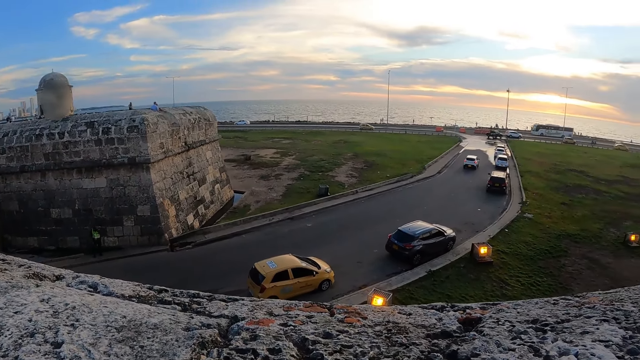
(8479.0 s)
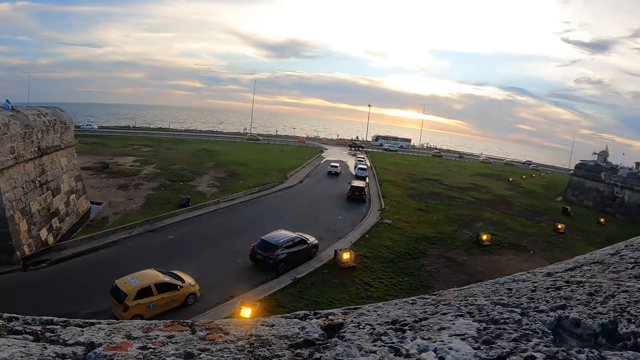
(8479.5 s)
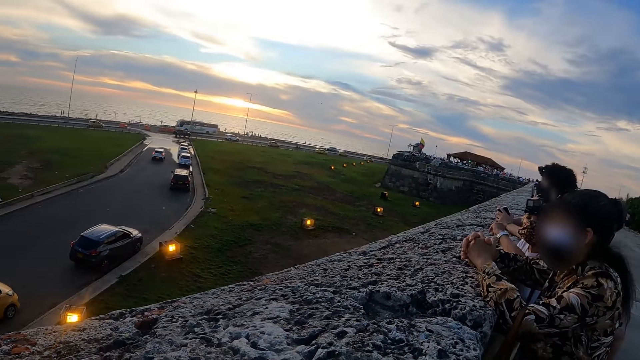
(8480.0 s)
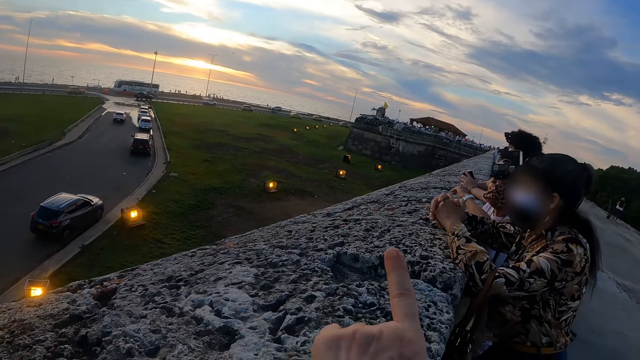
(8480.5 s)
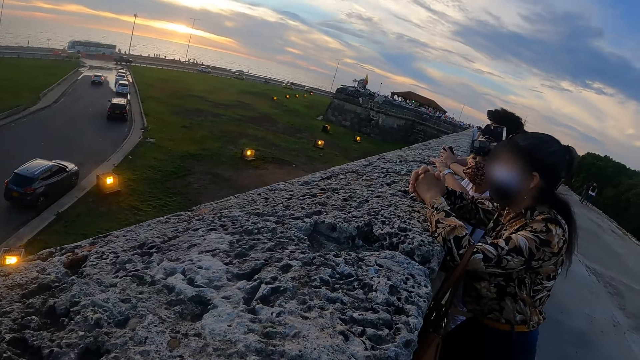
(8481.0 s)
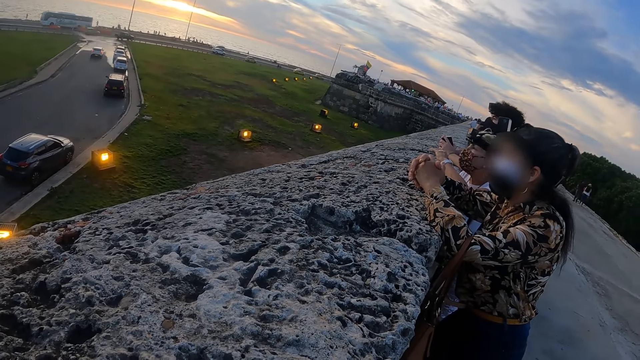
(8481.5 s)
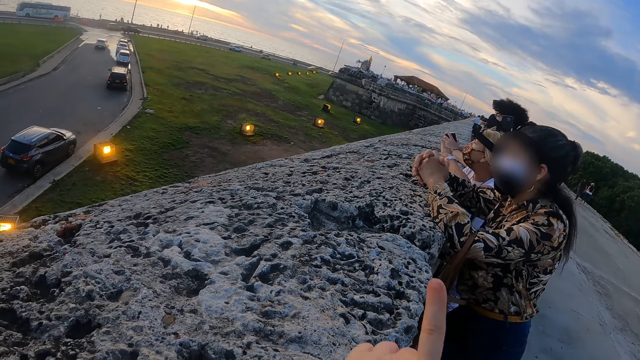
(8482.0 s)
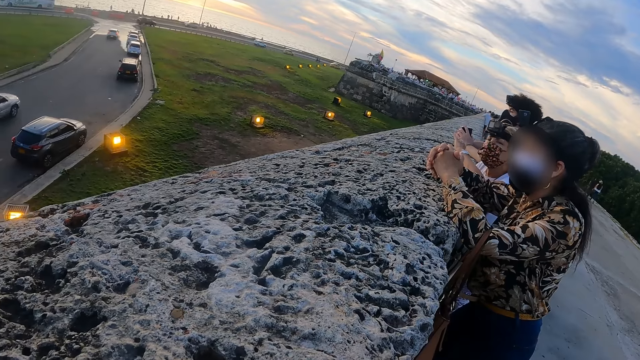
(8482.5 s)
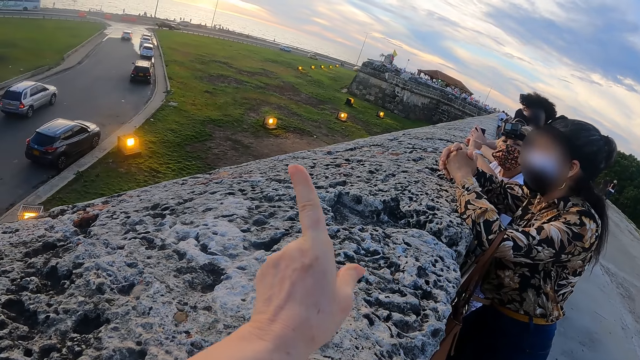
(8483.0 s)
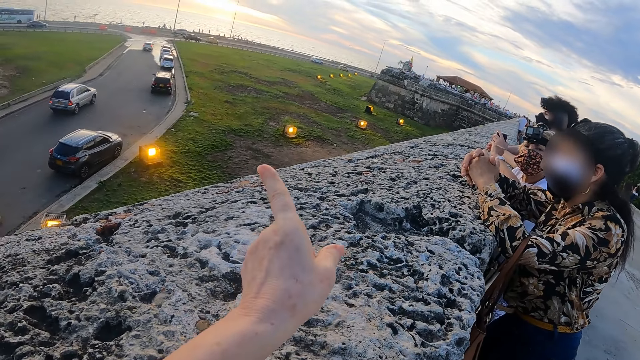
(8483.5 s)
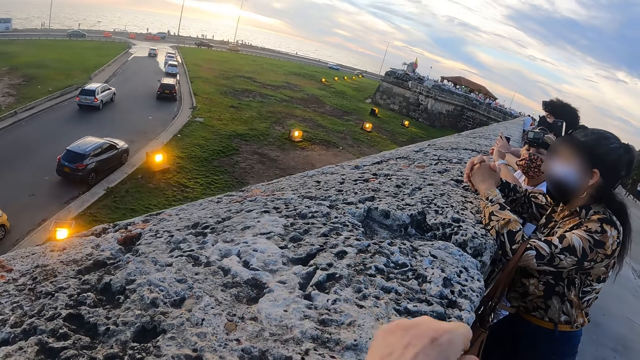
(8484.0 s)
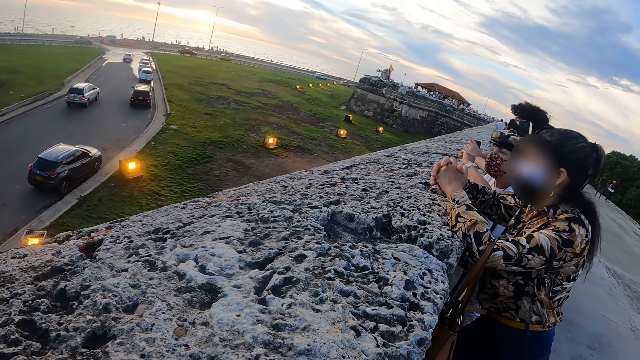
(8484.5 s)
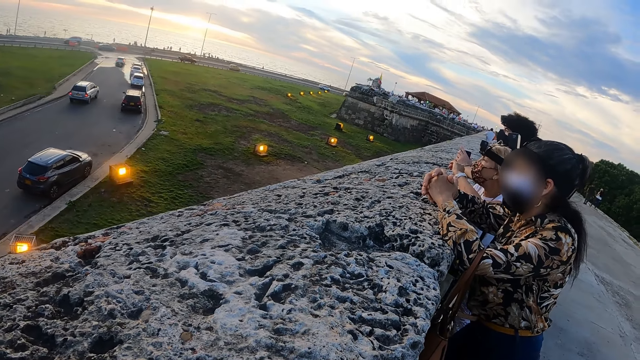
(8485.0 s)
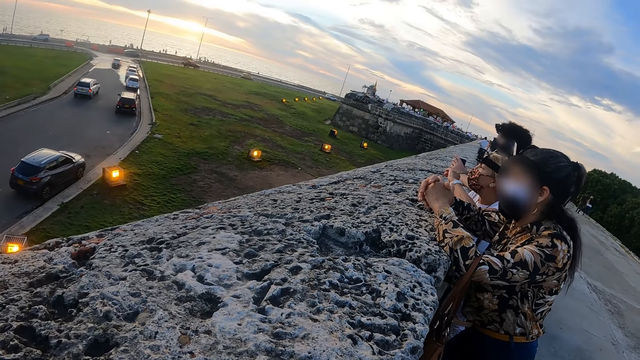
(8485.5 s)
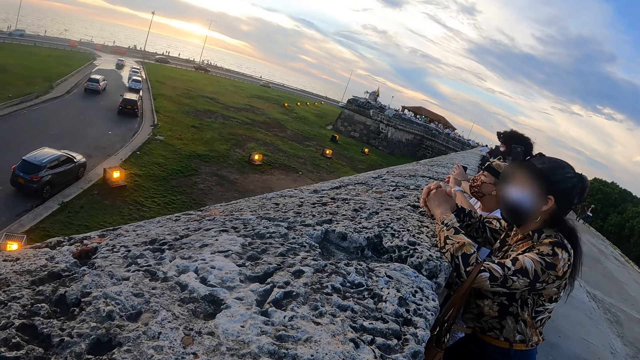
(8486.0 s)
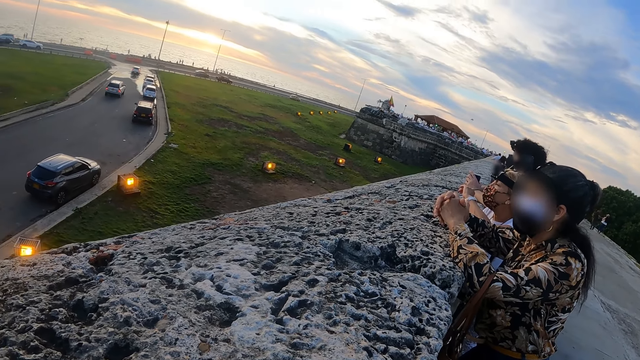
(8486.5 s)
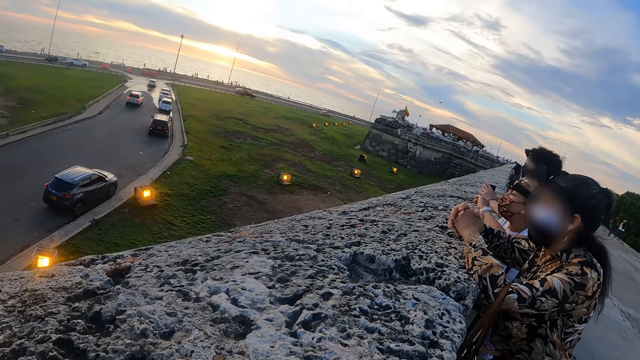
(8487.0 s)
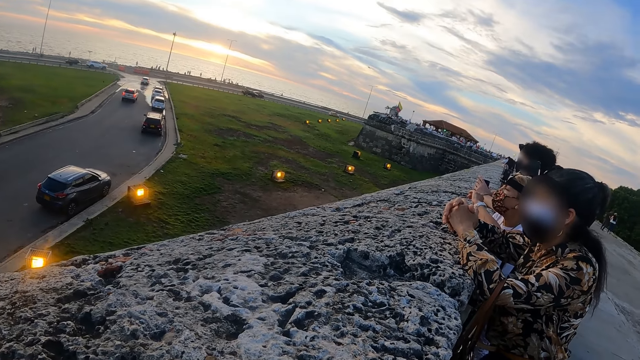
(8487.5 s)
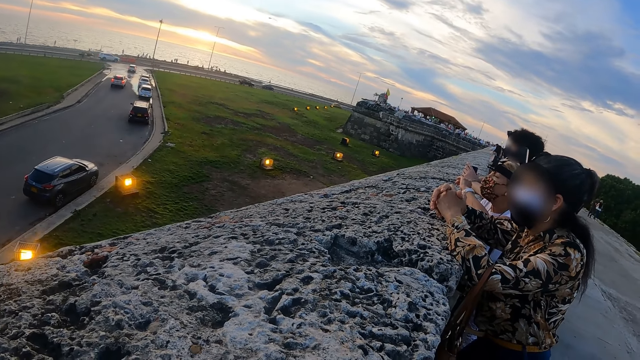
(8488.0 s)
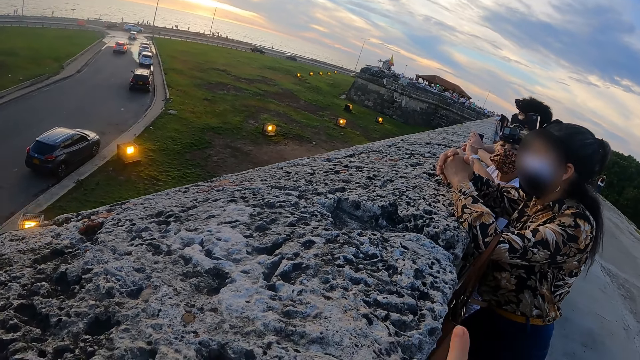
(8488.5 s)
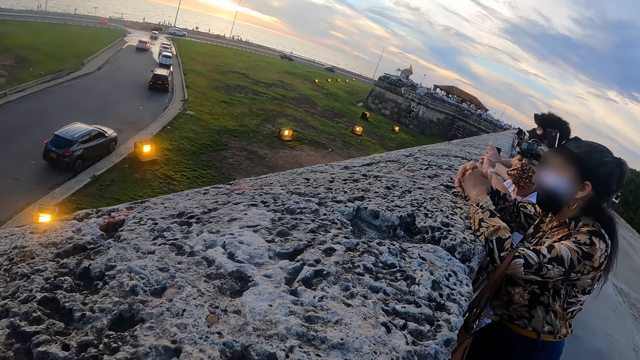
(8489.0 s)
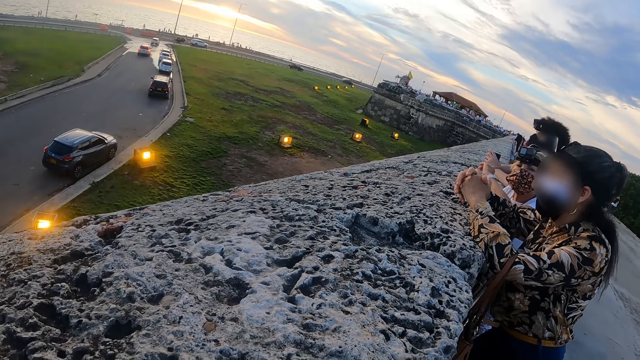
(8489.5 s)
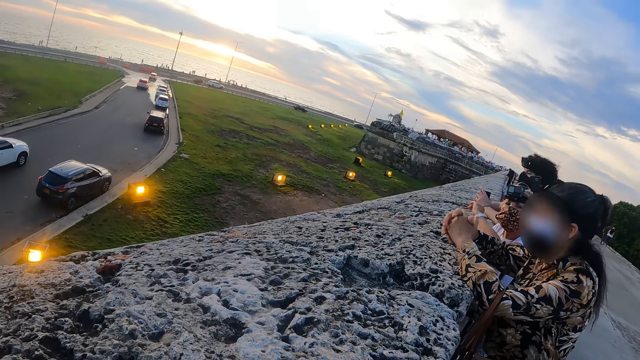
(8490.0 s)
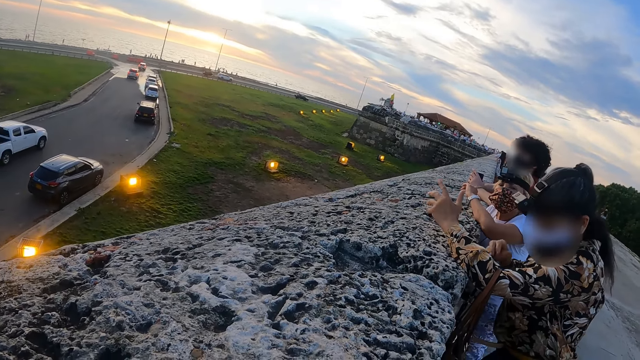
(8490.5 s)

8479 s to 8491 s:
The camera wearer interacts with a person.

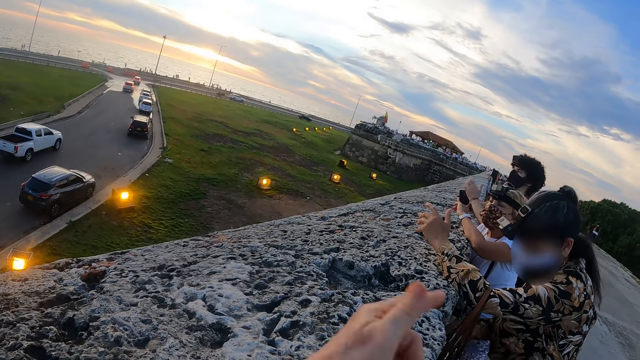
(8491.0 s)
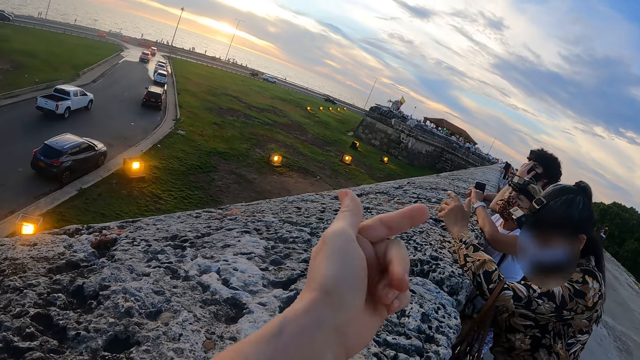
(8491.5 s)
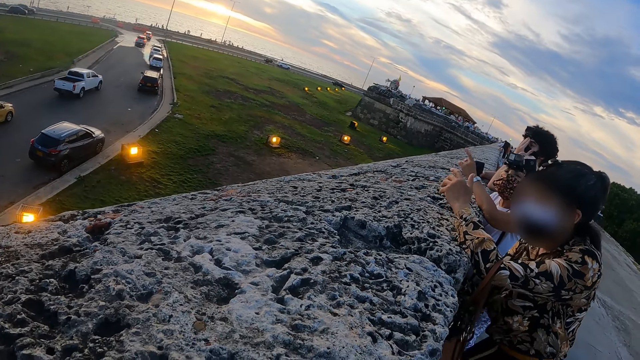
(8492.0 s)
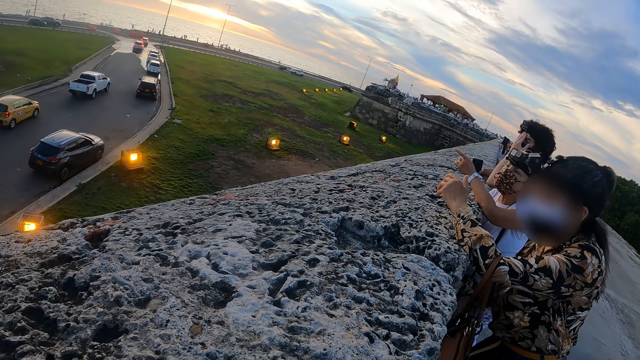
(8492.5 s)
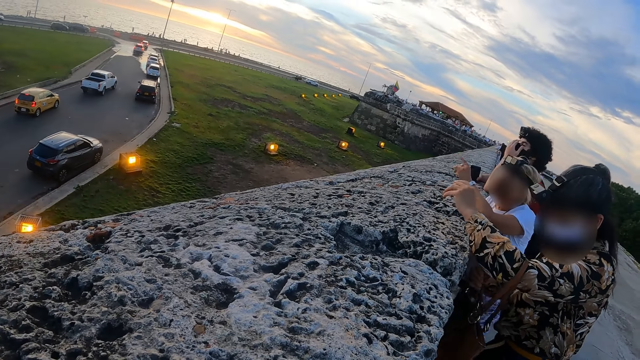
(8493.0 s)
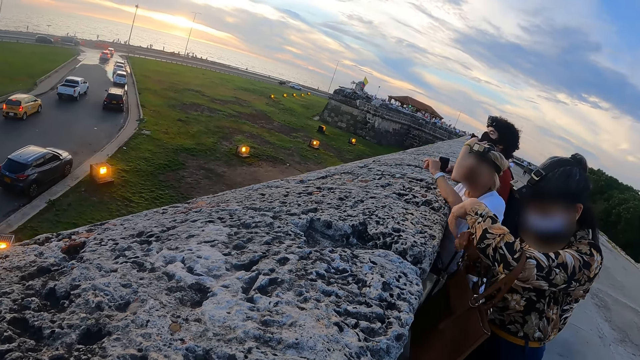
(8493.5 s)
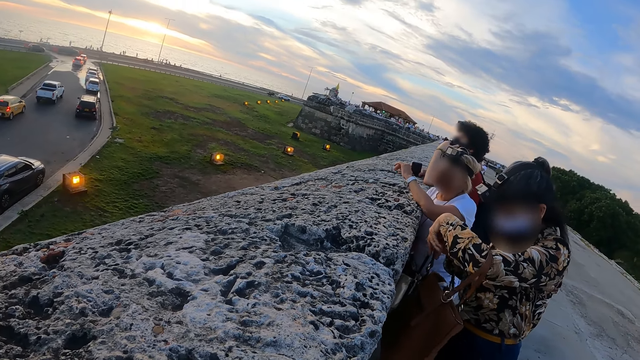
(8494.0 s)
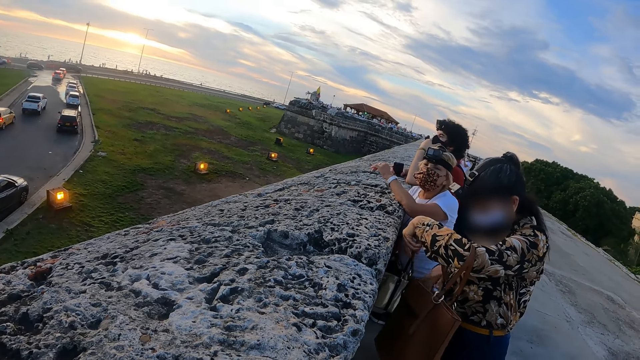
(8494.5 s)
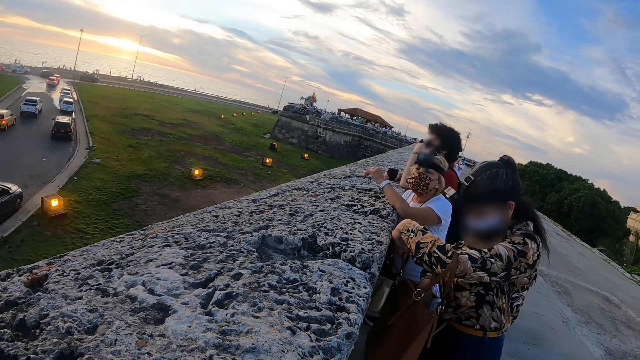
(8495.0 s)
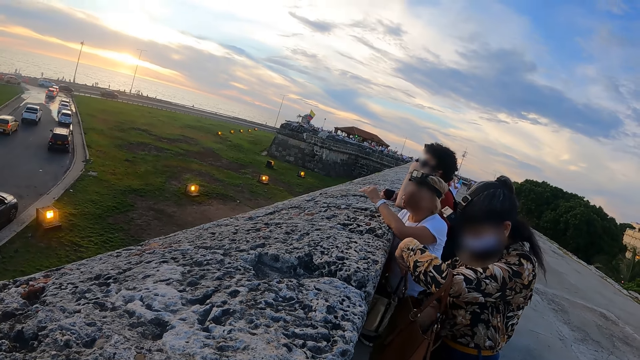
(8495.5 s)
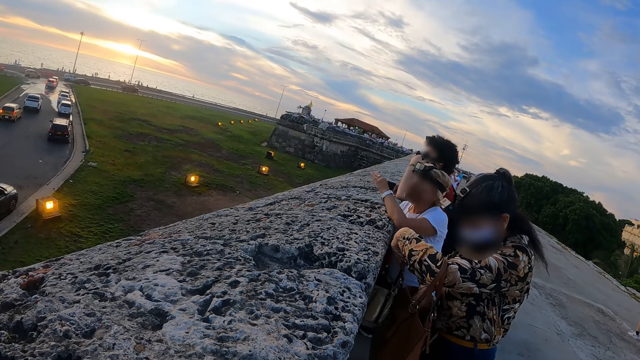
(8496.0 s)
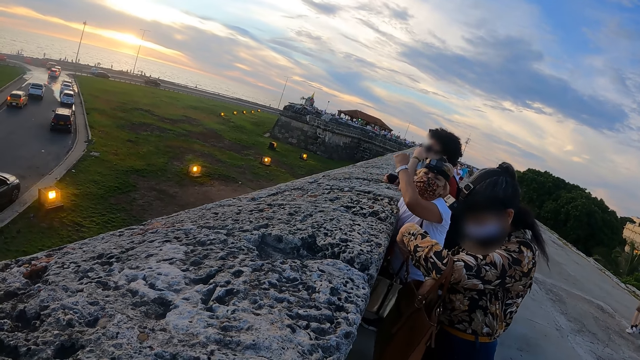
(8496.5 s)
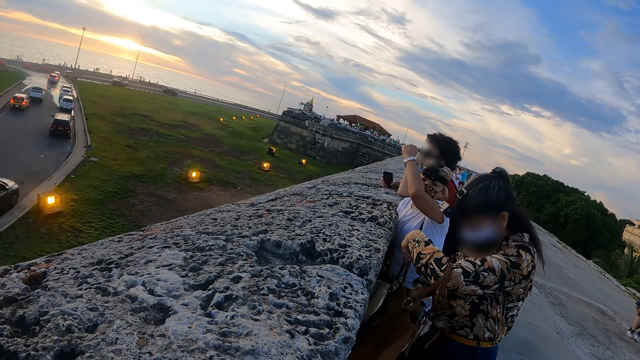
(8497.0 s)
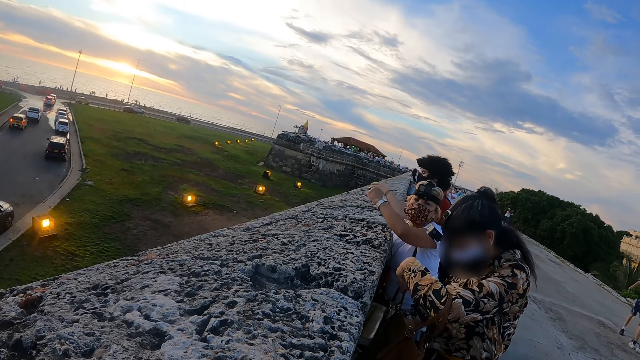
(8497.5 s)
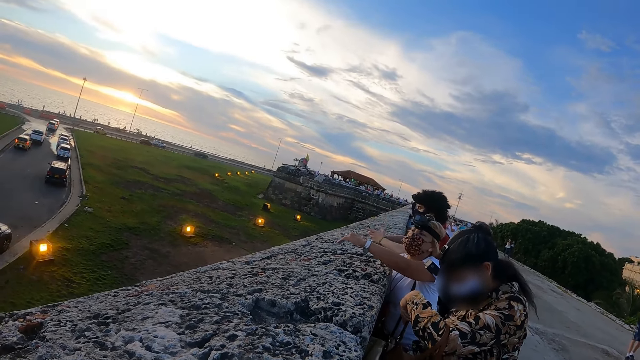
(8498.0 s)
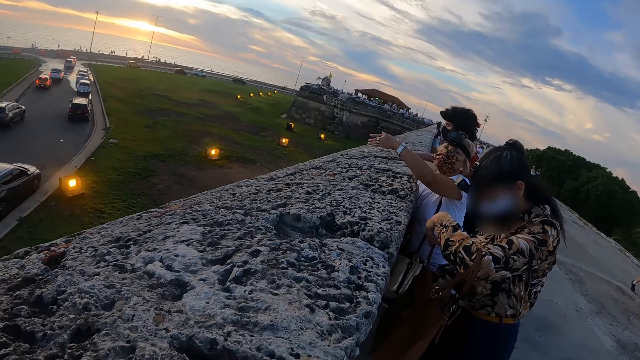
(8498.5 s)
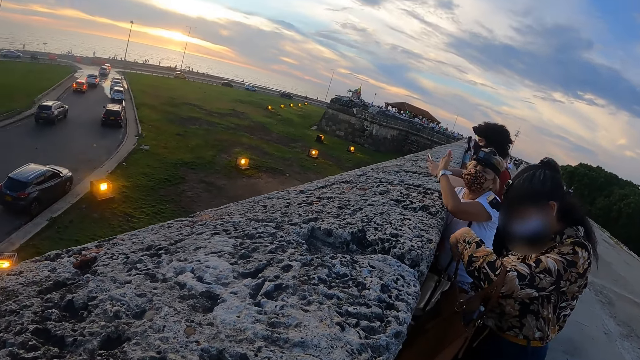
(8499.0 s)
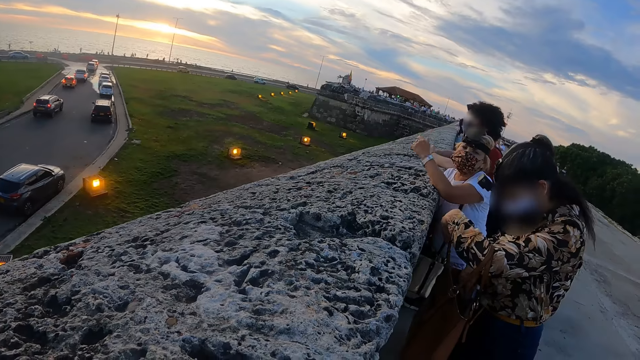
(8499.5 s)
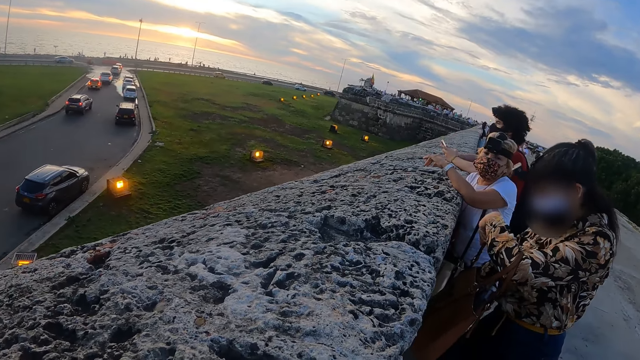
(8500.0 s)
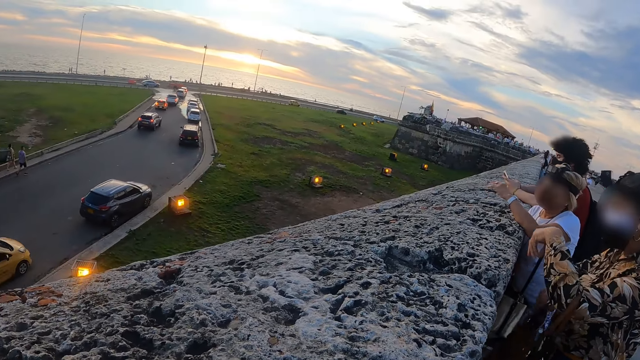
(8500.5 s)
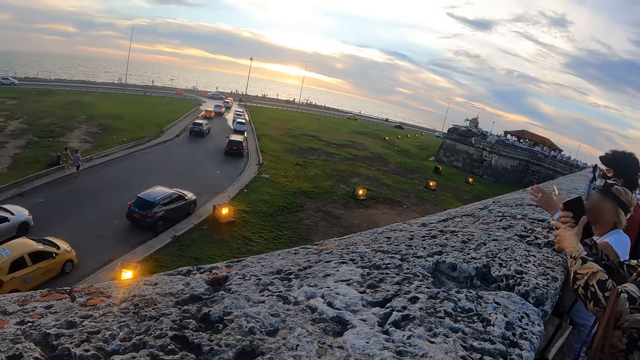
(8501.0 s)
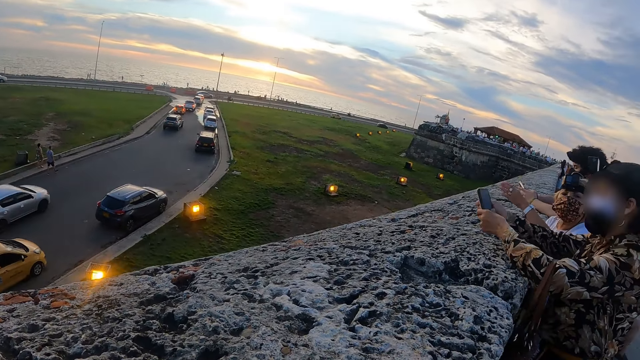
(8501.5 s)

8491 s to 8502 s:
The person searches her bag.
